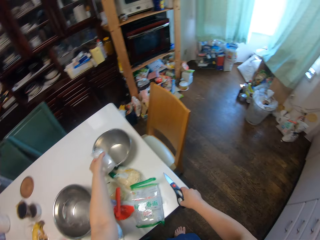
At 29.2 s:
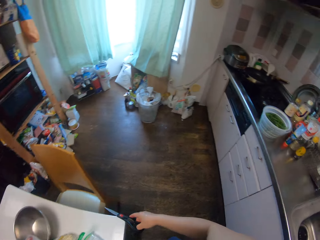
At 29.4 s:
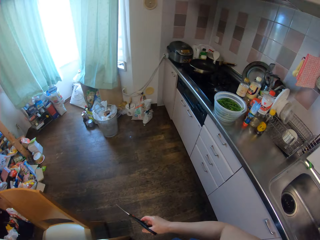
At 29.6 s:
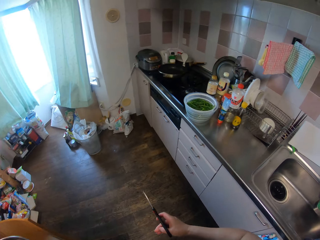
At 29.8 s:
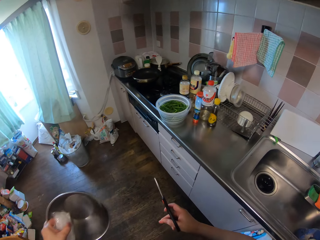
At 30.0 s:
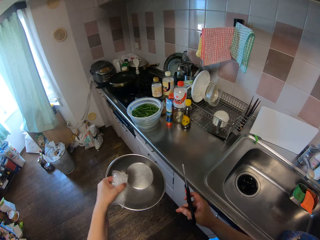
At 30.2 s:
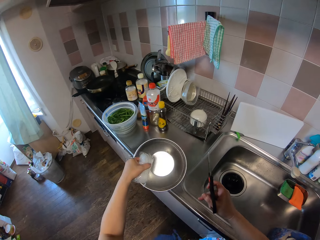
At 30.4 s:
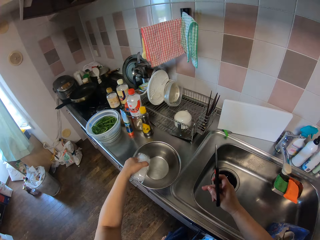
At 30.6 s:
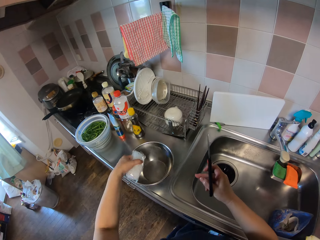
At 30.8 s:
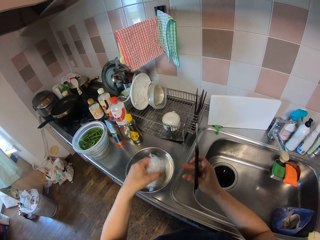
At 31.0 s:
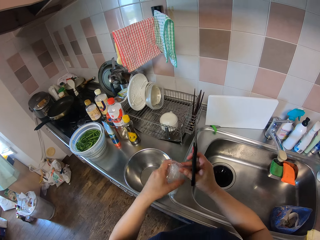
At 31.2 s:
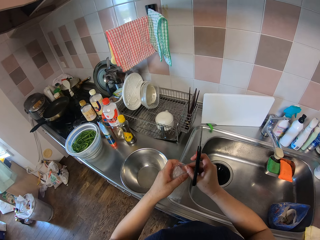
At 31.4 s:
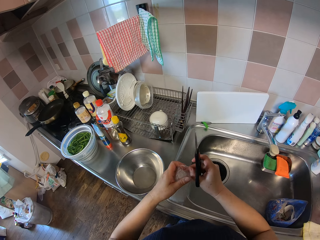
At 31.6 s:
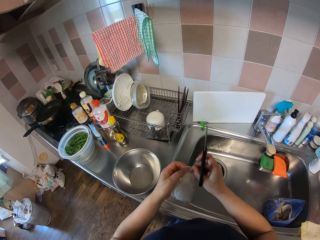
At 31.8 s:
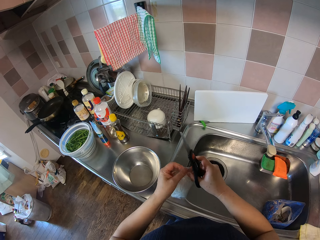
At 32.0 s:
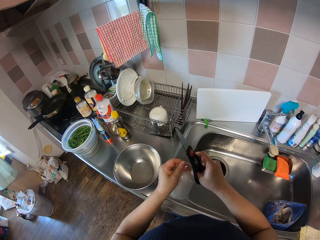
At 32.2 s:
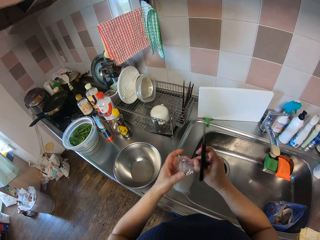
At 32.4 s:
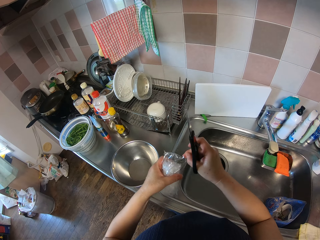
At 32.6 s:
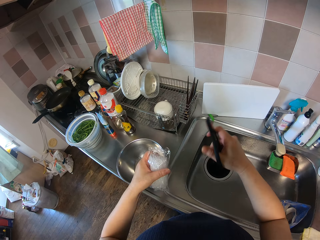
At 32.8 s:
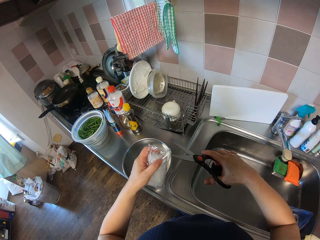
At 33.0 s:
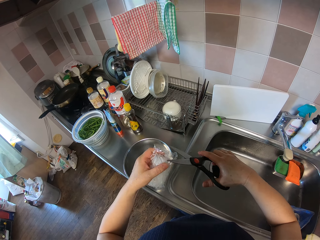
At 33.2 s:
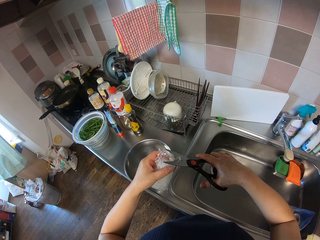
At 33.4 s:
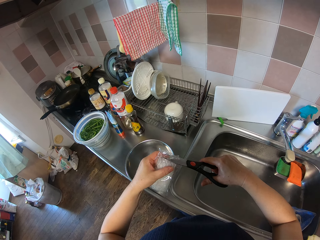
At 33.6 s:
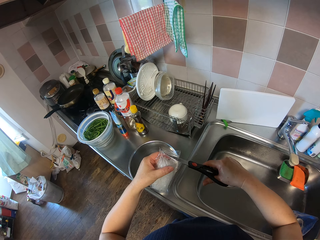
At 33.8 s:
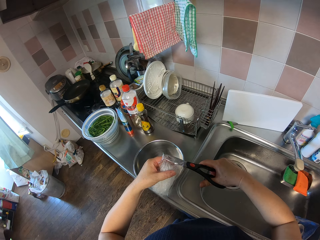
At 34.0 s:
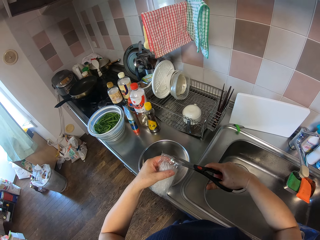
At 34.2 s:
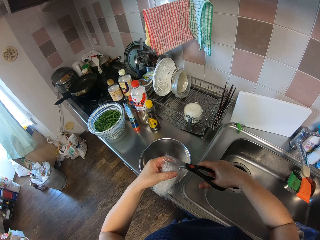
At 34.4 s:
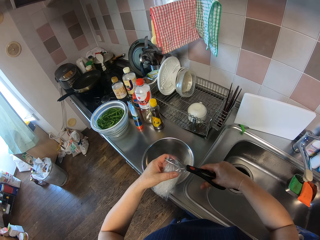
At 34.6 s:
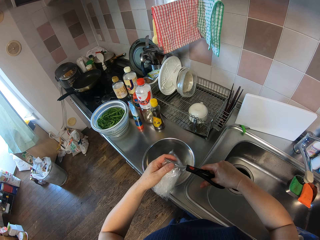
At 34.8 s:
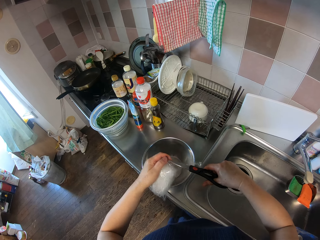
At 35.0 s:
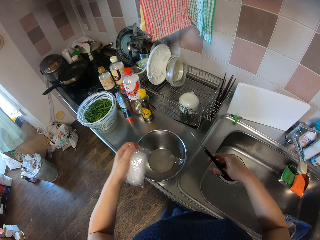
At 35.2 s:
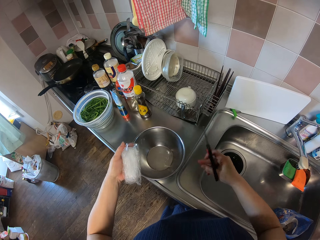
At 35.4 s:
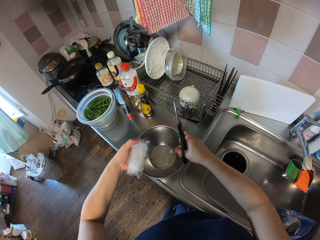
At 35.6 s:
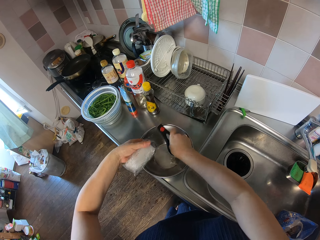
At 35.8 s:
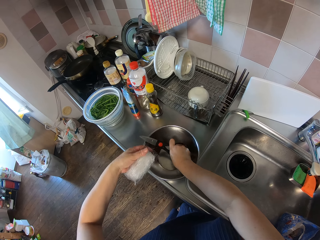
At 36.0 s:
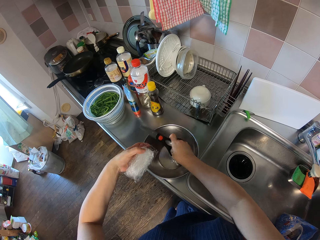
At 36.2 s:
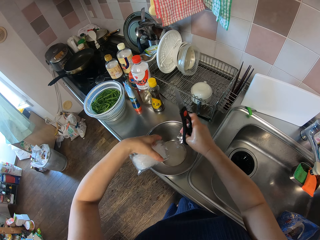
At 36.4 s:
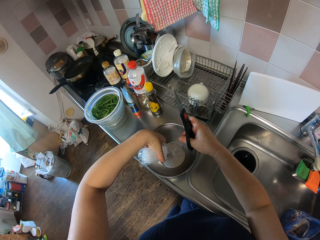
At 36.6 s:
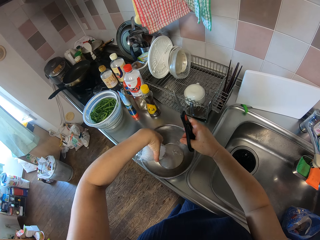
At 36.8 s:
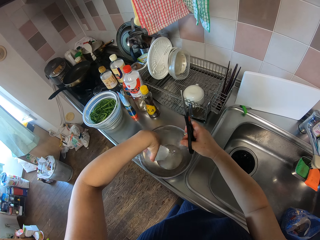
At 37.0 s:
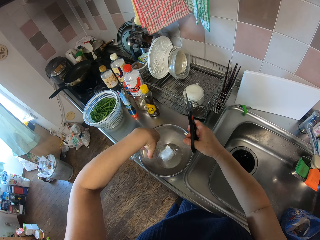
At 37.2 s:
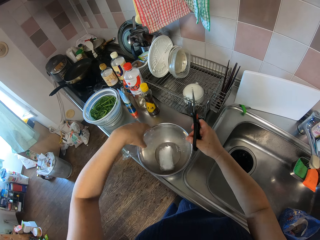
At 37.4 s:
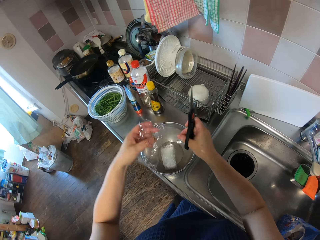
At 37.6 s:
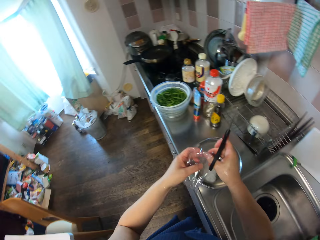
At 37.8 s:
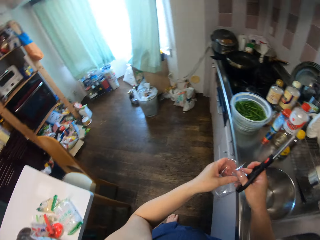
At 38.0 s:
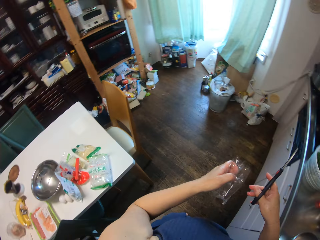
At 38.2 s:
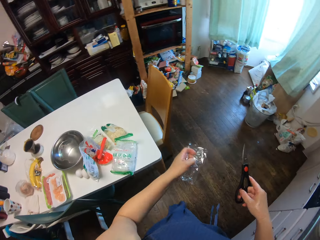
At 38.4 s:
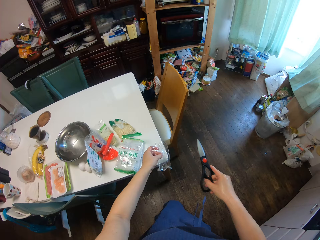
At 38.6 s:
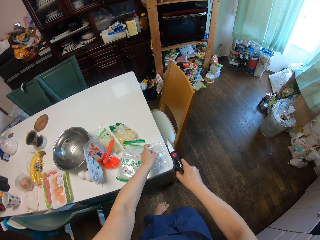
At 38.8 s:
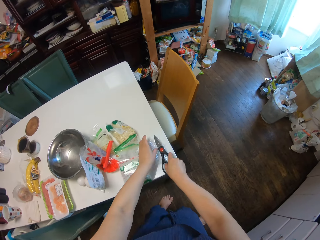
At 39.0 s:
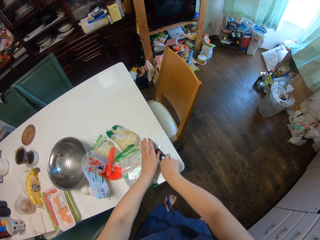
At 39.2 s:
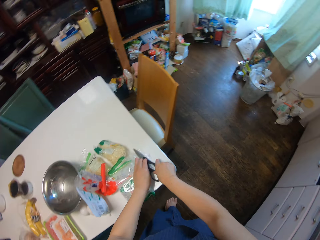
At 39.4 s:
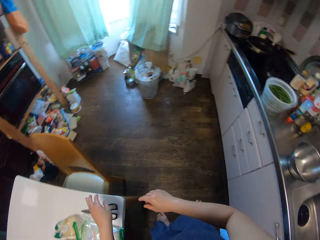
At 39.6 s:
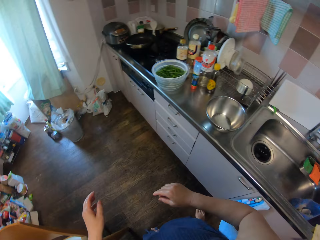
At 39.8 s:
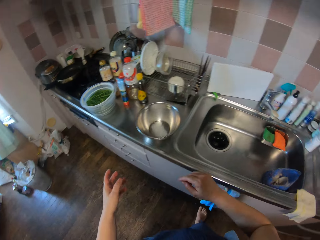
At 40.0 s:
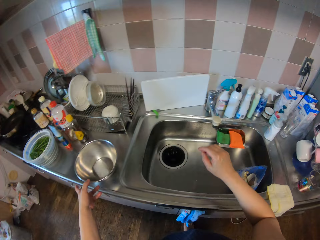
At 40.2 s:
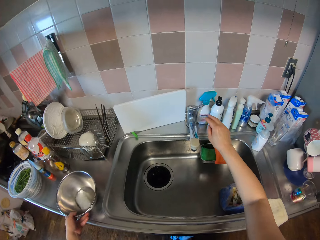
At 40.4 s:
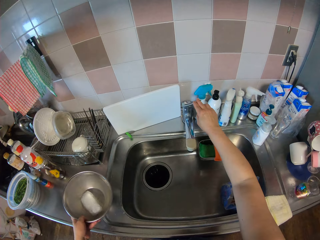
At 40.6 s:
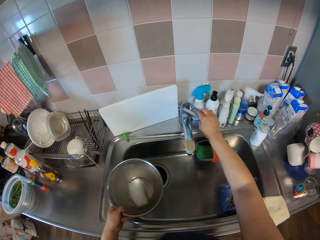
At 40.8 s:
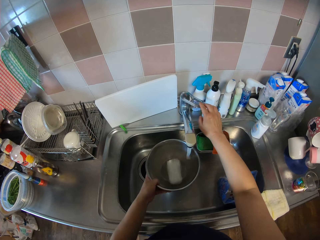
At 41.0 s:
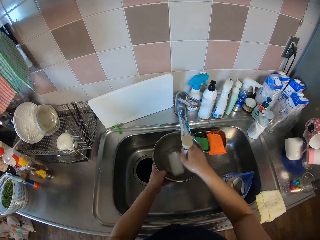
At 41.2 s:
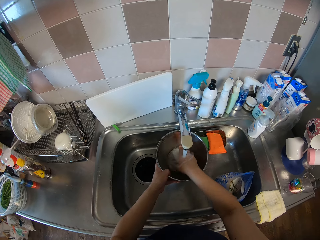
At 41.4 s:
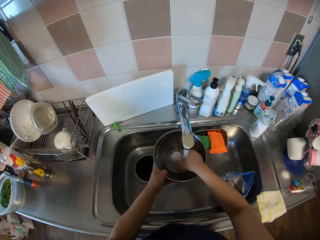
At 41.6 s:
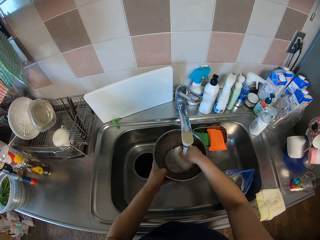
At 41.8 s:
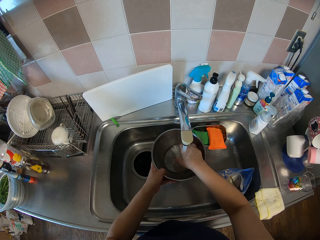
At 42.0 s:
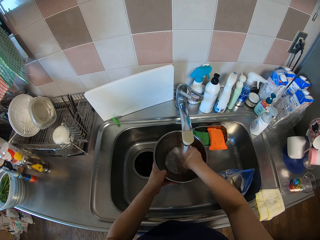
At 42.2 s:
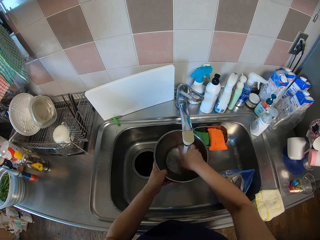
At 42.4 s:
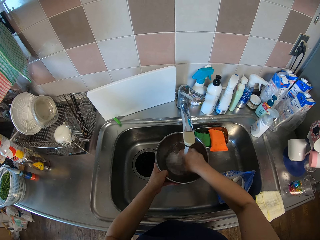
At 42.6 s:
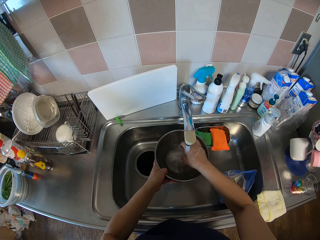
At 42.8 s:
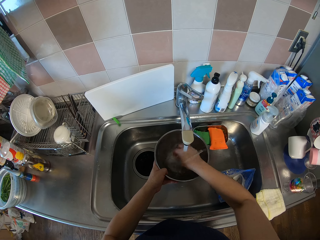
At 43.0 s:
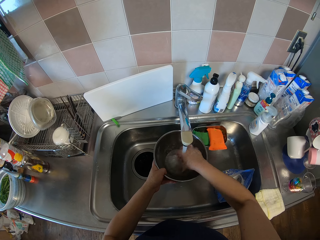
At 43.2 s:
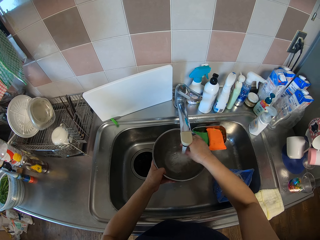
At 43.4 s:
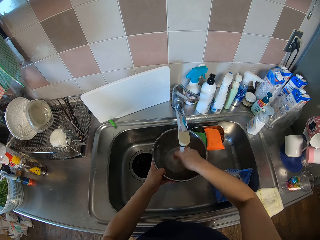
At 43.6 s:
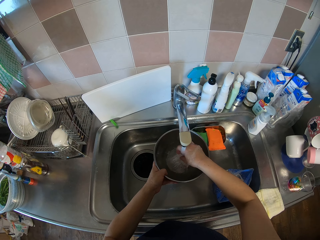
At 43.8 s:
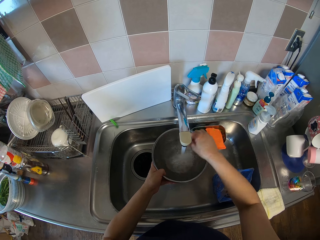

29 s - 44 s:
The camera wearer takes the scissors. They put something on the bowl. They move the bowl near the sink. They drop the bowl on the kitchen sink. They cut the nylon of the noodles roll. They pour the noodles into the bowl. They put the polythene bag on the table. They put down the scissors. They open the tap. They add water into the bowl.

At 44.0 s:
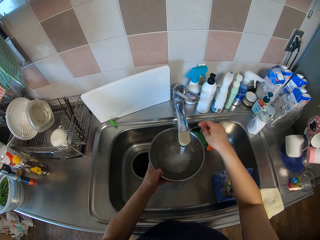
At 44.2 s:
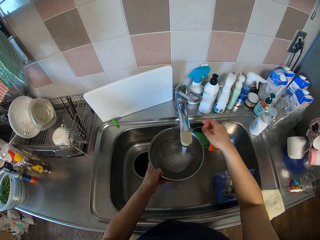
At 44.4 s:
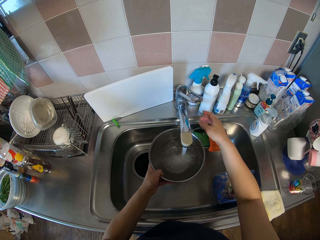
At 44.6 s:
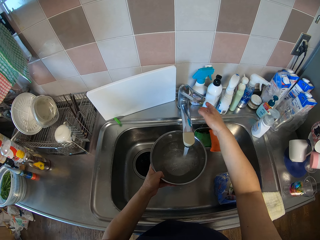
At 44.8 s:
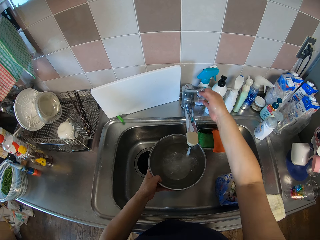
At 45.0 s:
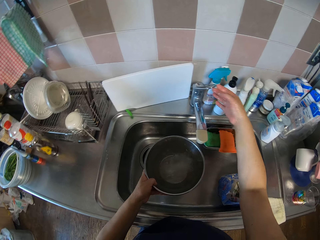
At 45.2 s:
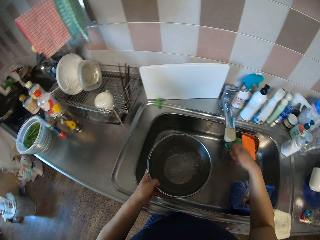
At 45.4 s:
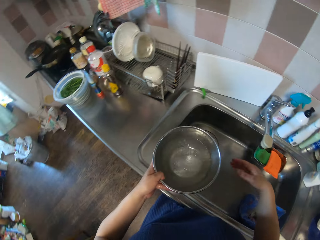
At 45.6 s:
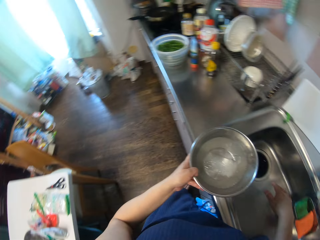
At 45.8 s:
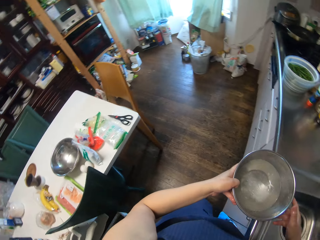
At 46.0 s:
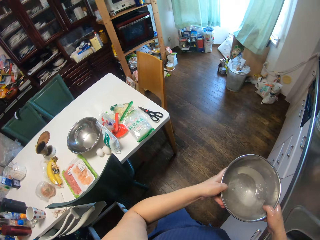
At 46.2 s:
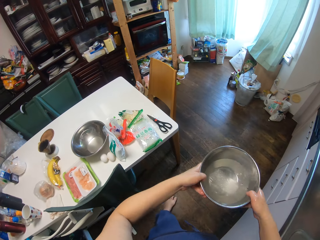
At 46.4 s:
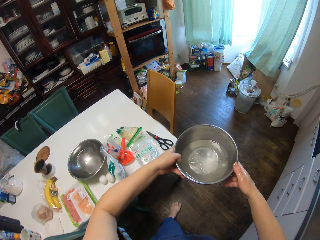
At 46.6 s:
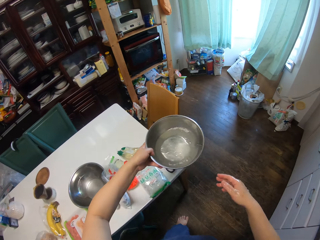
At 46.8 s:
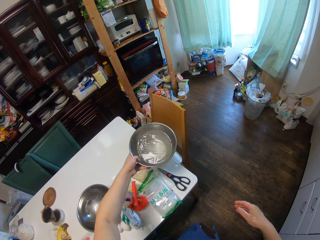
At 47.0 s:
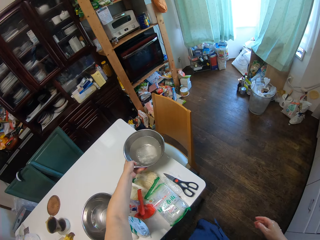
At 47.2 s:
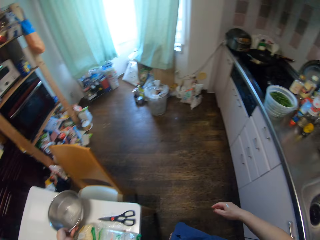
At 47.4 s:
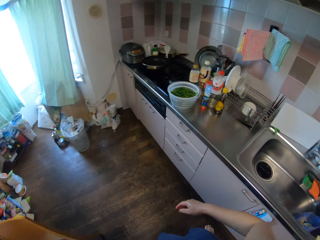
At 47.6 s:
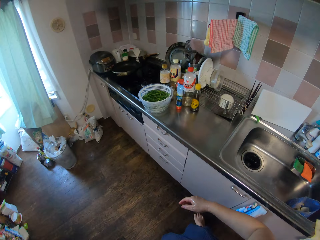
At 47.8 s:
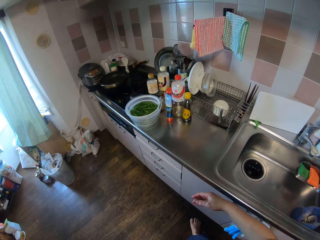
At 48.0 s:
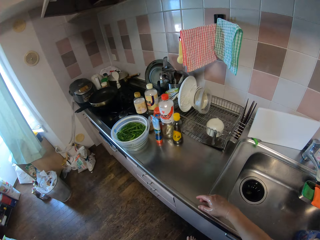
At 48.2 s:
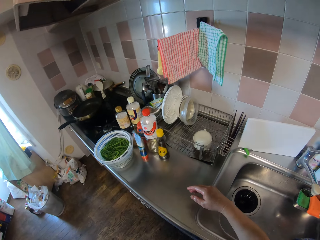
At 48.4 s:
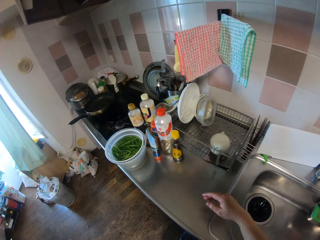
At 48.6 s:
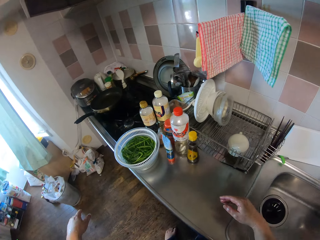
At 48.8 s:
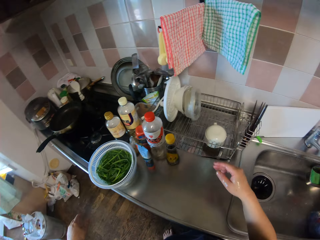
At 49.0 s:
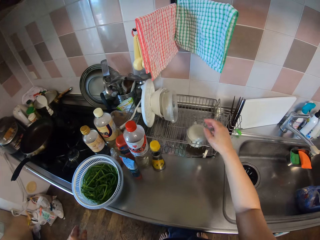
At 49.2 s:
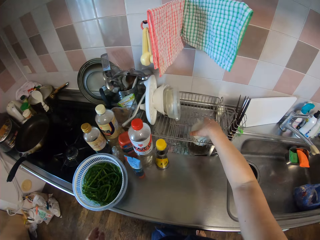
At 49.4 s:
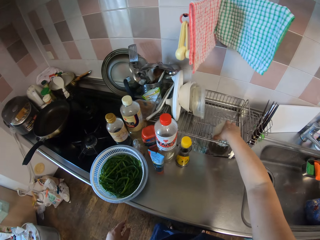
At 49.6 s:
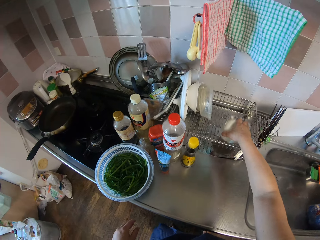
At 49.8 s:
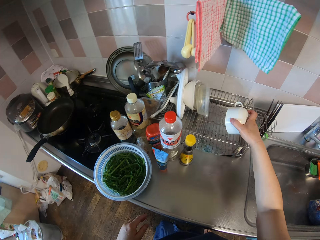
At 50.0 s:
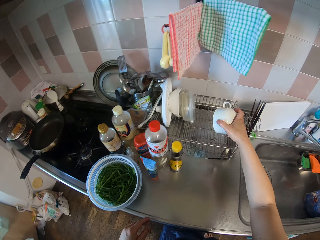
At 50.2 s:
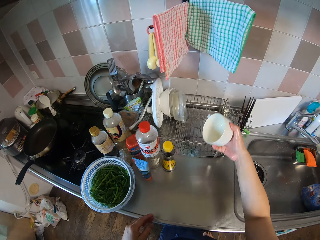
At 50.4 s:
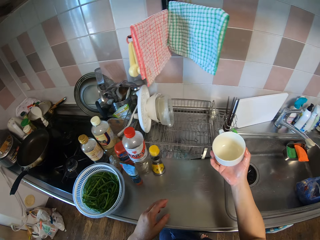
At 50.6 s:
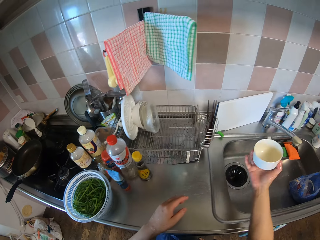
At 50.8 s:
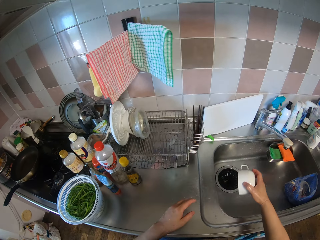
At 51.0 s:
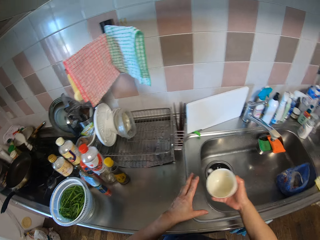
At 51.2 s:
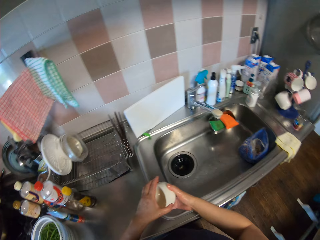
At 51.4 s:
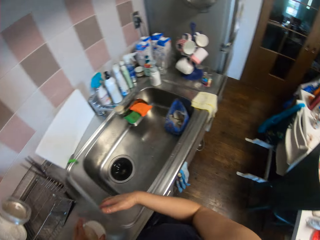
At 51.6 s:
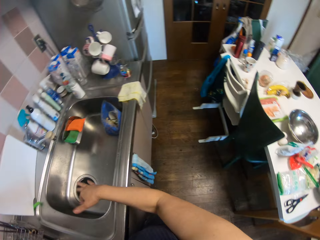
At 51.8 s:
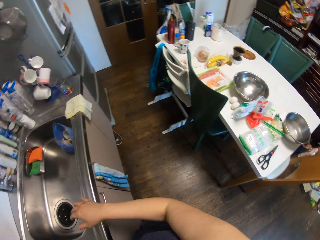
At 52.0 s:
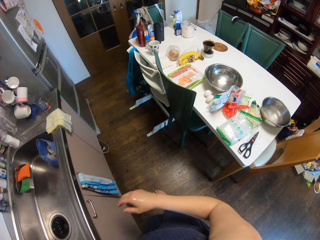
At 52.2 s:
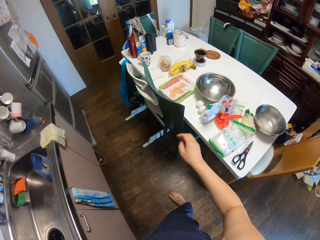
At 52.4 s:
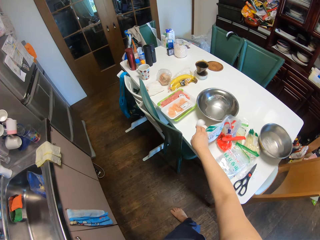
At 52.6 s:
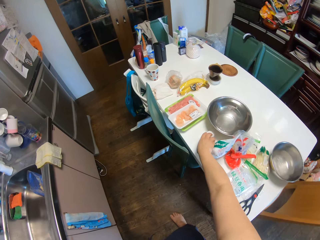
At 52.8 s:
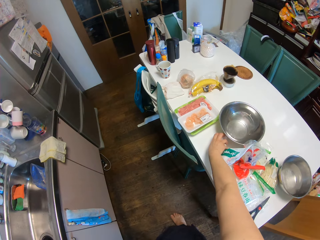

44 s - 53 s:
The camera wearer turns off the tap. She drops the bowl on the table. She takes a mug or cup from the cutlery set. She clears her throat. She puts down the cup.
